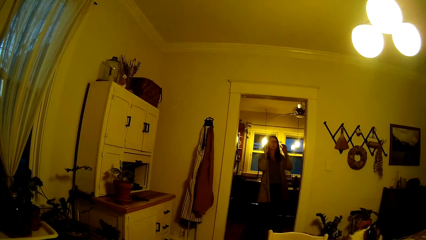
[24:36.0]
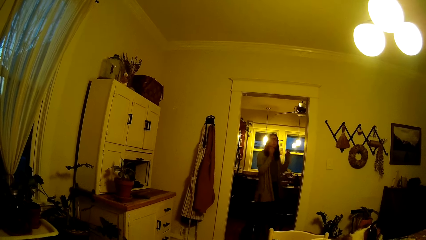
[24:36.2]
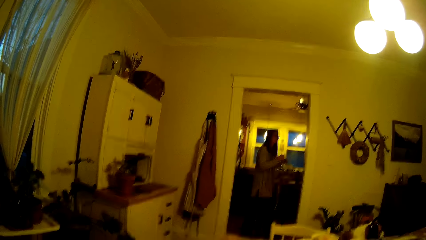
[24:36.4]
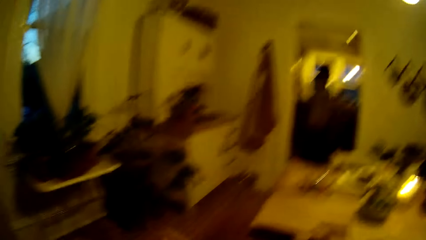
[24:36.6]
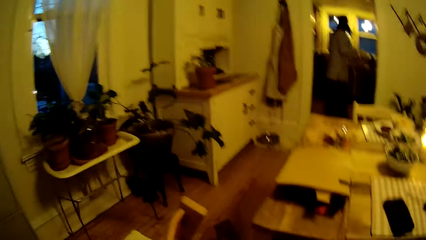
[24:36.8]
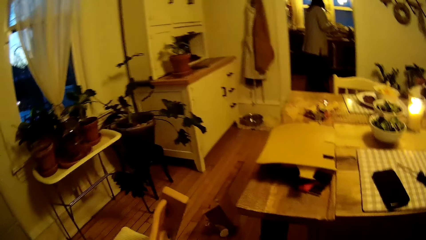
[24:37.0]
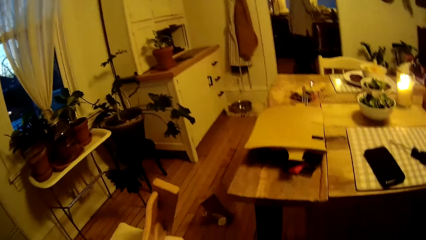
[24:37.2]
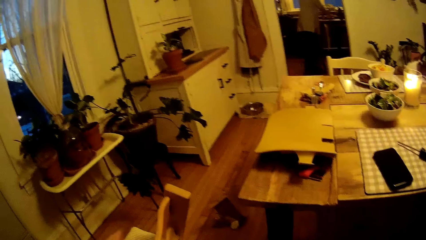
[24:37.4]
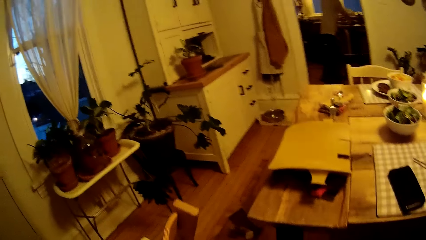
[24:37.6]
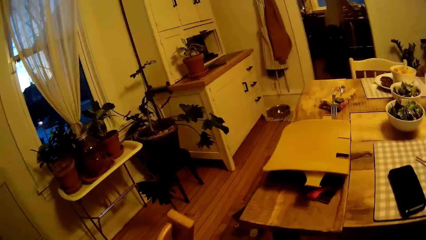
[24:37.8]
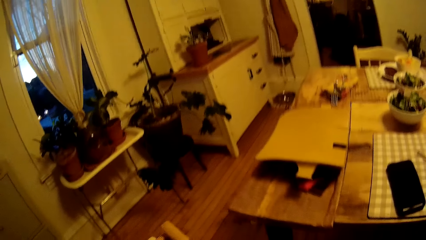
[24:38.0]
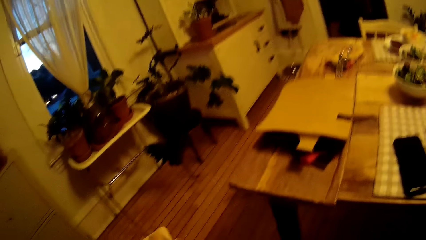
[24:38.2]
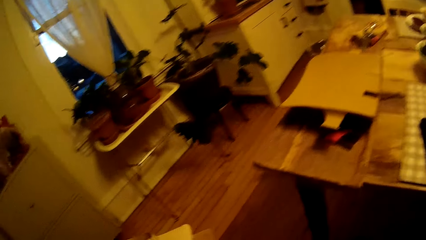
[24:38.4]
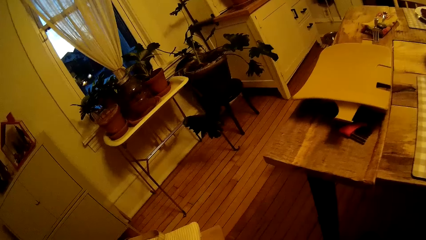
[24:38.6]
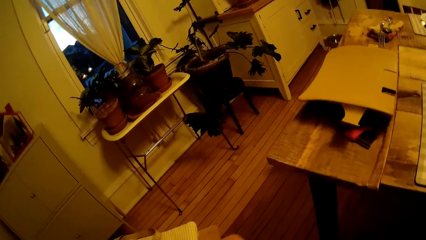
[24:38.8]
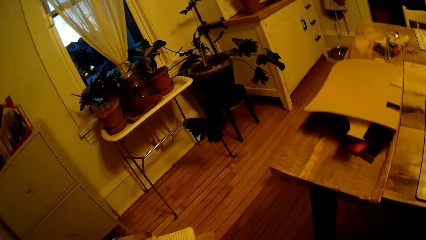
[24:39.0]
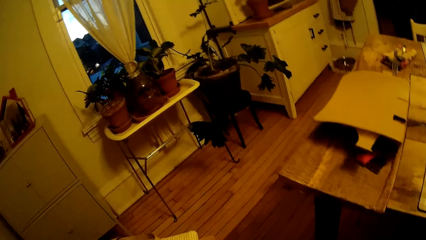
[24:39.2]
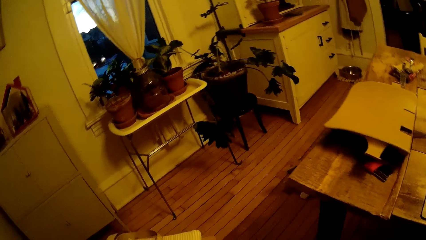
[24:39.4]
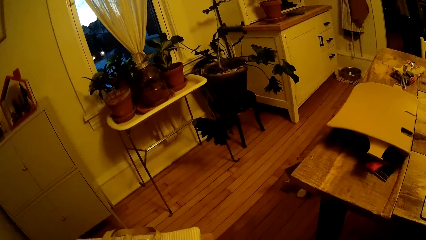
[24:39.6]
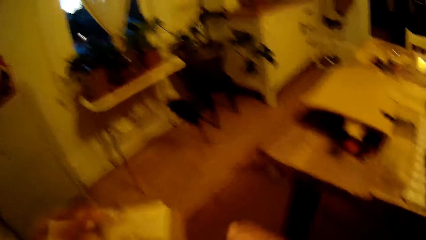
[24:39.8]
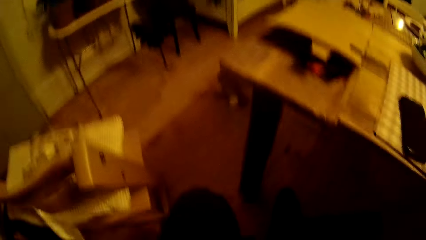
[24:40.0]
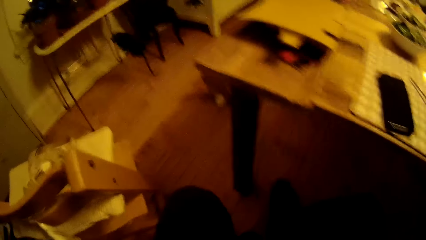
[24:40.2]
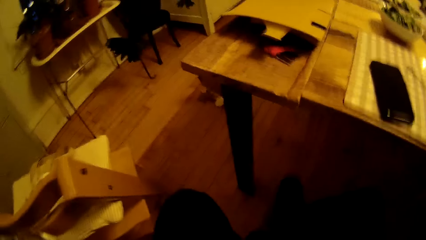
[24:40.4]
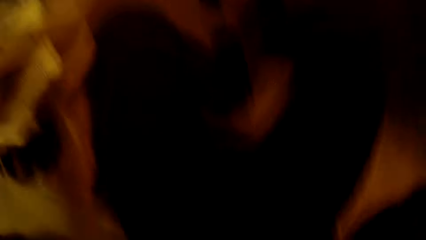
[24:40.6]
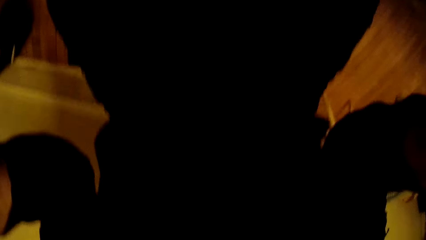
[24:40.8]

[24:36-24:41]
The camera wearer walks in the room. They take off glasses with both hands. They lift the hand up.
